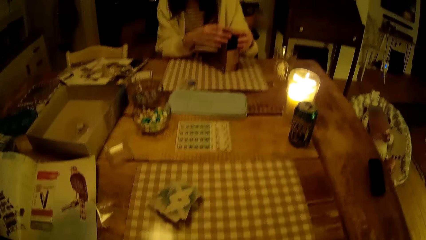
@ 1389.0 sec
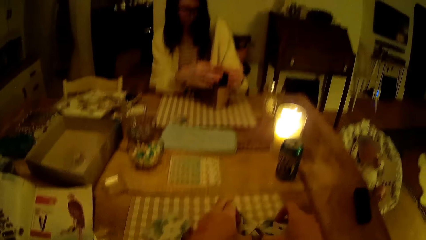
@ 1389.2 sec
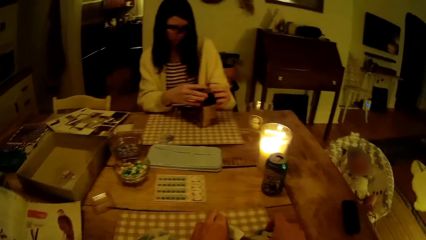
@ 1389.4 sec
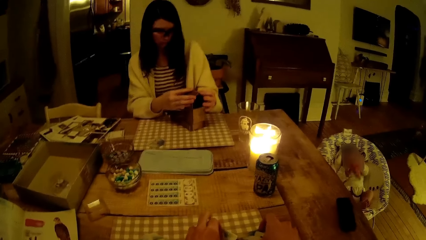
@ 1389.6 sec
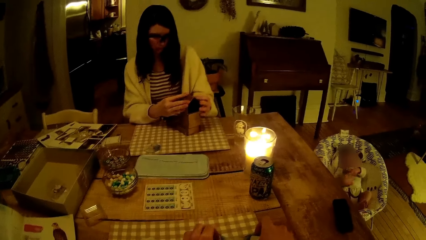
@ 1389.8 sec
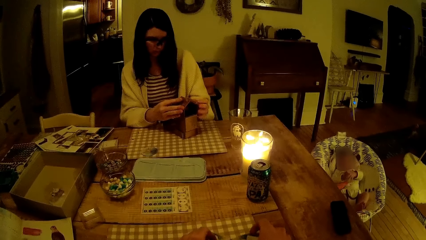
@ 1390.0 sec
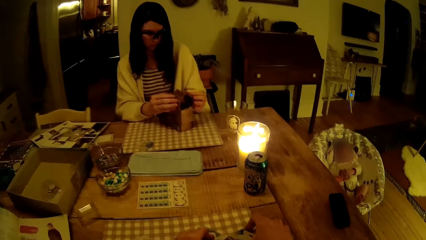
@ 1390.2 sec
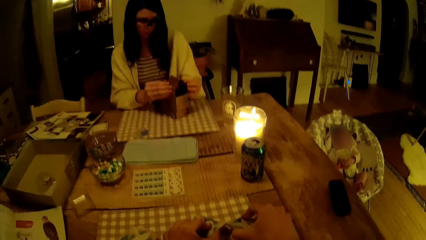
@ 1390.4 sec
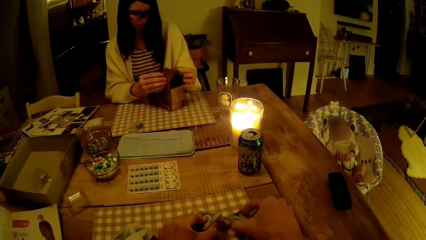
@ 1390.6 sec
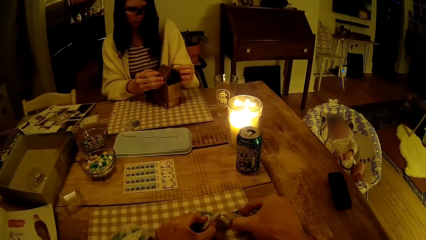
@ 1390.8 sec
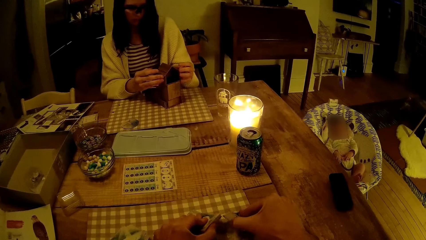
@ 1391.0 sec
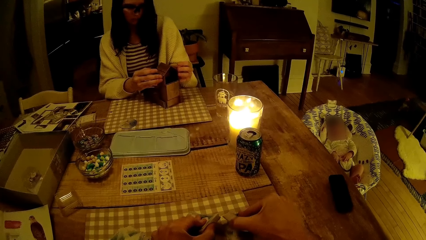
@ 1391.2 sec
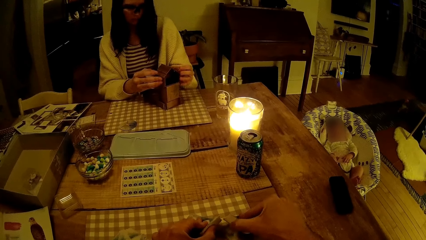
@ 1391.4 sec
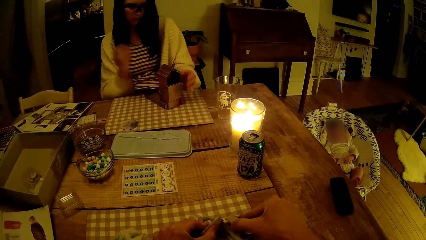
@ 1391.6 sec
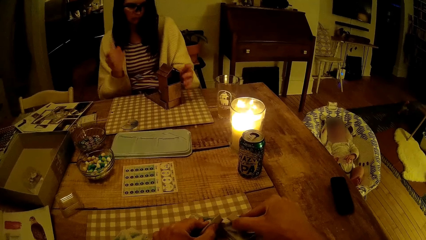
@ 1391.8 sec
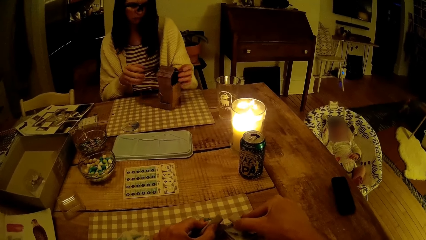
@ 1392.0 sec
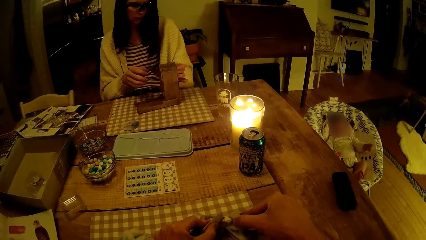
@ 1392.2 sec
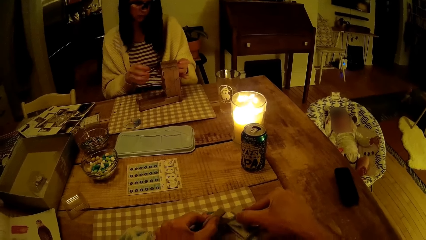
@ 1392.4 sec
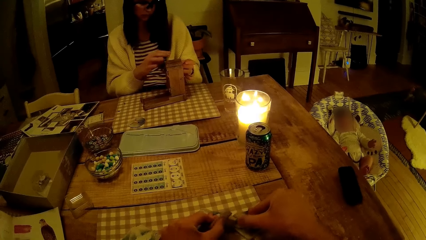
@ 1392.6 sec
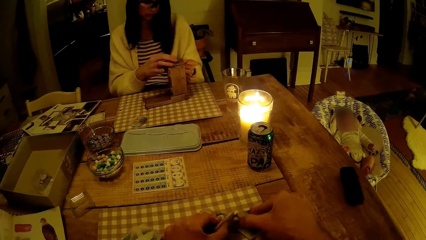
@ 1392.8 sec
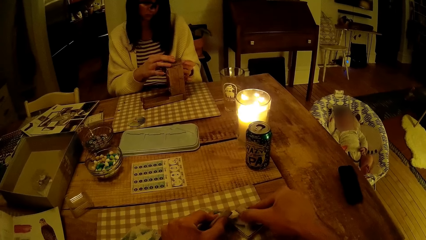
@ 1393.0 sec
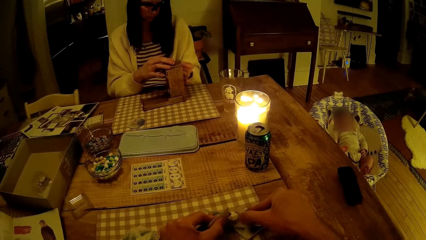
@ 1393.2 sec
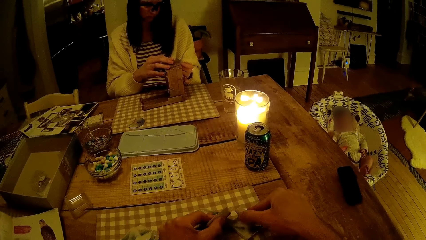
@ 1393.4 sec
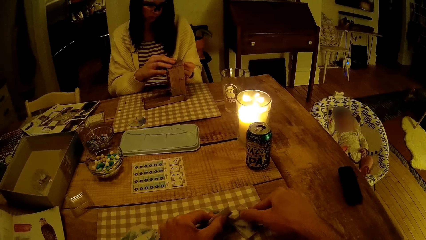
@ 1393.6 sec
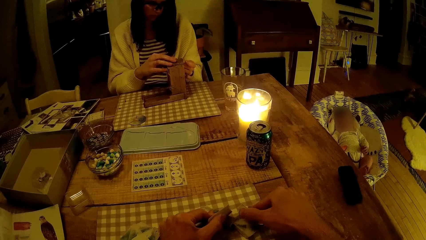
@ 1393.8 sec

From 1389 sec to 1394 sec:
The camera wearer flips a pack of cards on the table with both hands. They make something on the table.

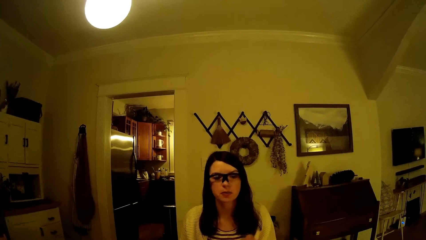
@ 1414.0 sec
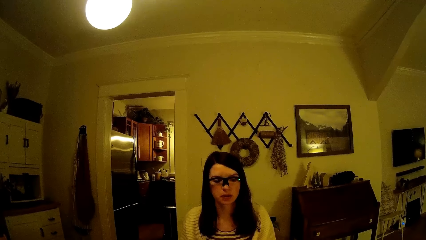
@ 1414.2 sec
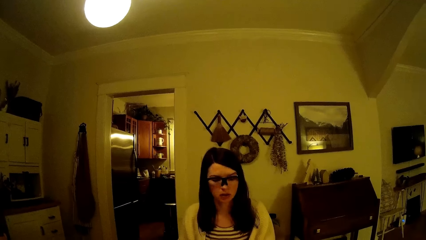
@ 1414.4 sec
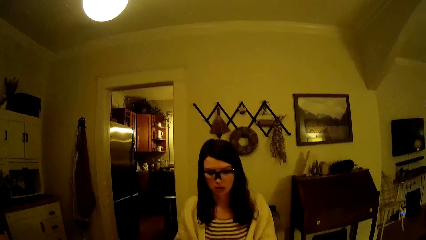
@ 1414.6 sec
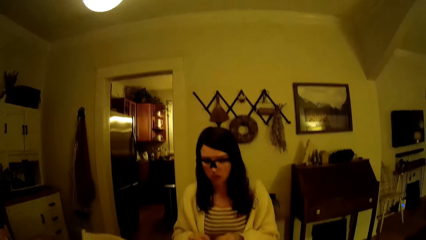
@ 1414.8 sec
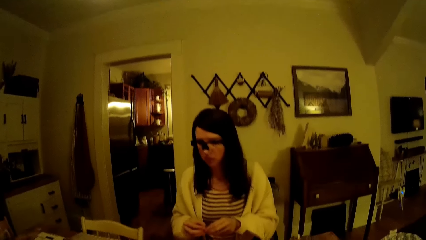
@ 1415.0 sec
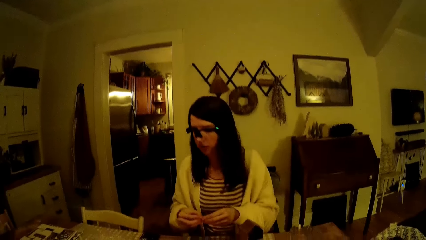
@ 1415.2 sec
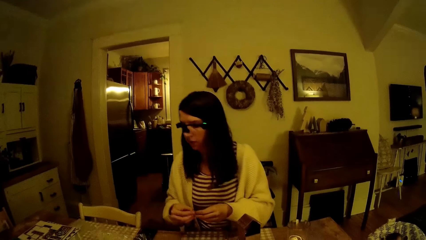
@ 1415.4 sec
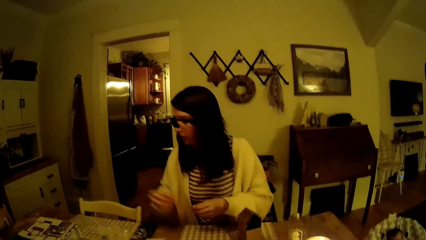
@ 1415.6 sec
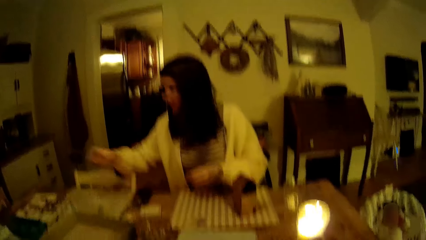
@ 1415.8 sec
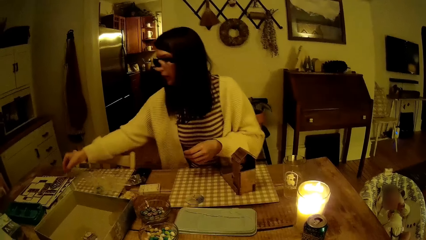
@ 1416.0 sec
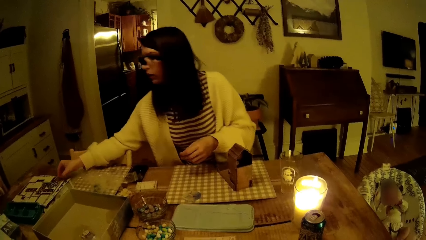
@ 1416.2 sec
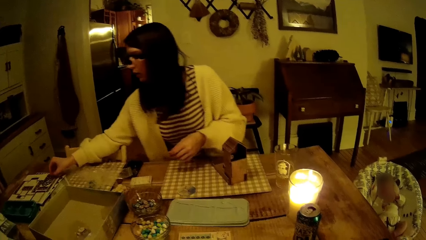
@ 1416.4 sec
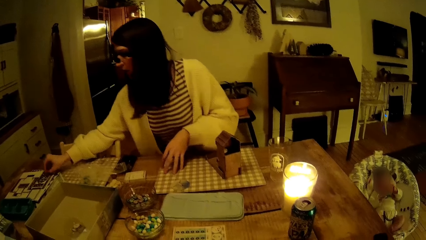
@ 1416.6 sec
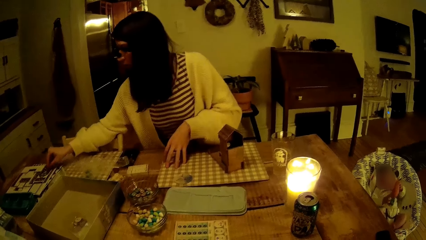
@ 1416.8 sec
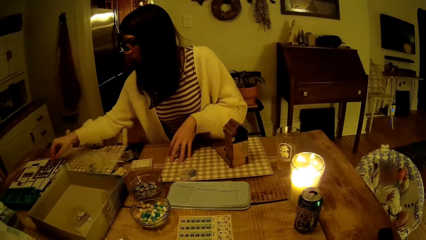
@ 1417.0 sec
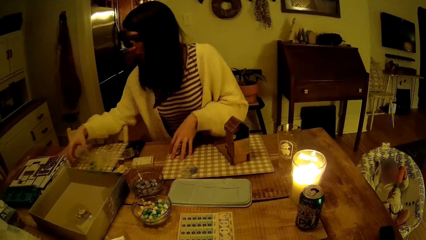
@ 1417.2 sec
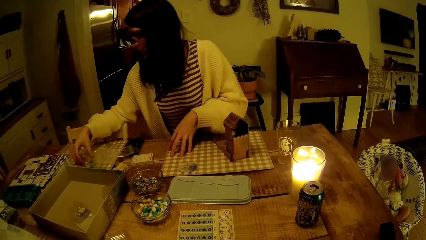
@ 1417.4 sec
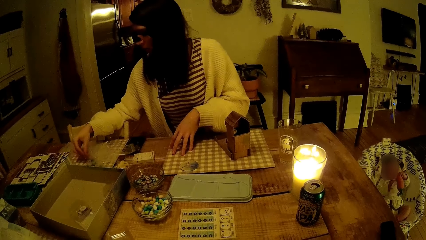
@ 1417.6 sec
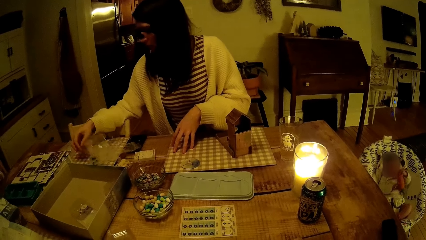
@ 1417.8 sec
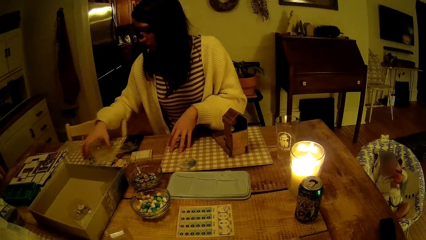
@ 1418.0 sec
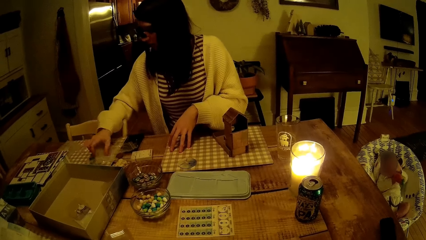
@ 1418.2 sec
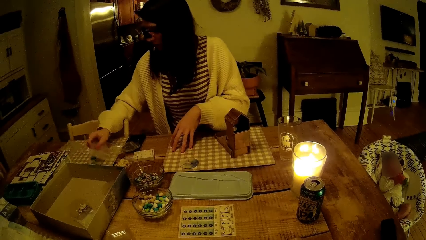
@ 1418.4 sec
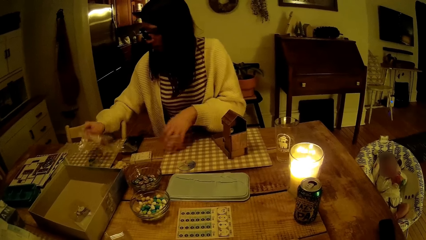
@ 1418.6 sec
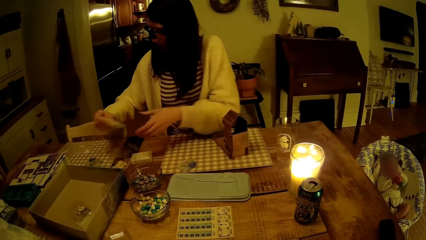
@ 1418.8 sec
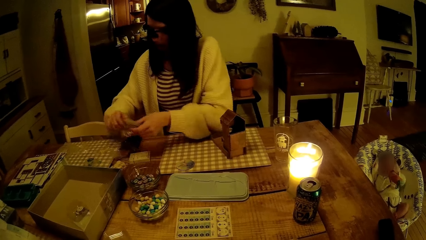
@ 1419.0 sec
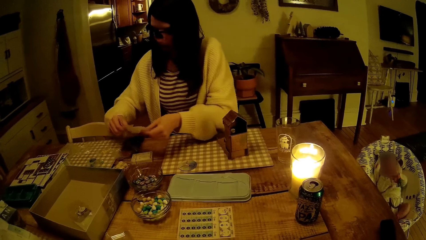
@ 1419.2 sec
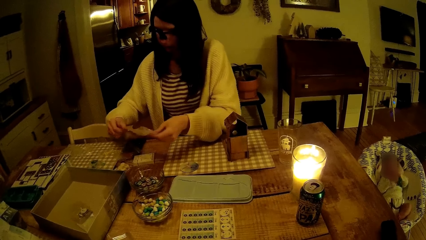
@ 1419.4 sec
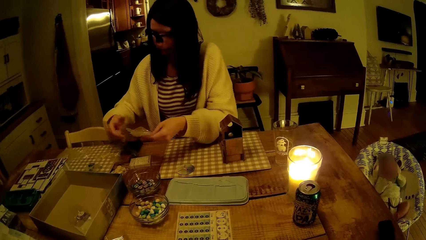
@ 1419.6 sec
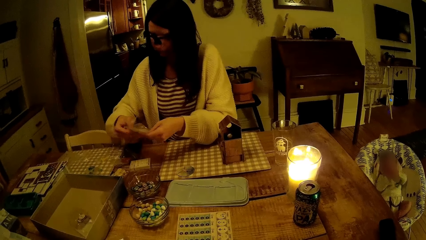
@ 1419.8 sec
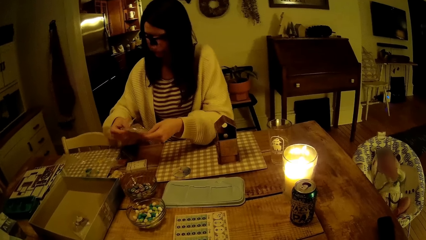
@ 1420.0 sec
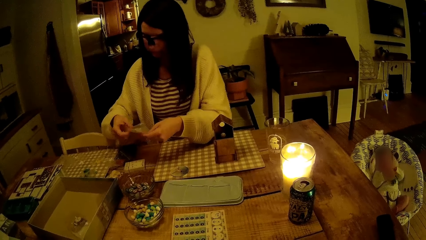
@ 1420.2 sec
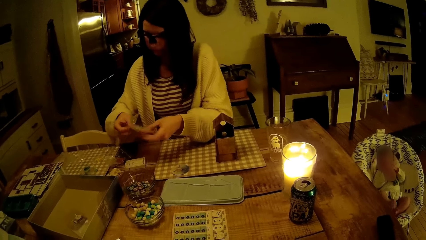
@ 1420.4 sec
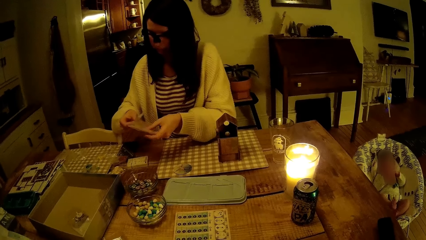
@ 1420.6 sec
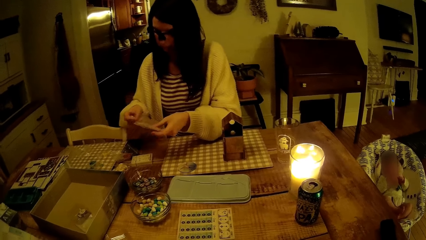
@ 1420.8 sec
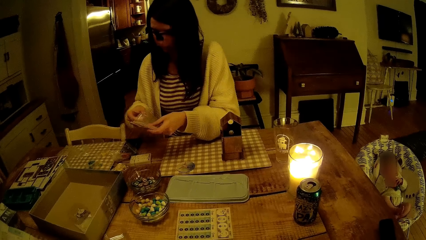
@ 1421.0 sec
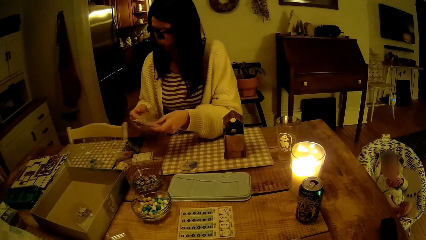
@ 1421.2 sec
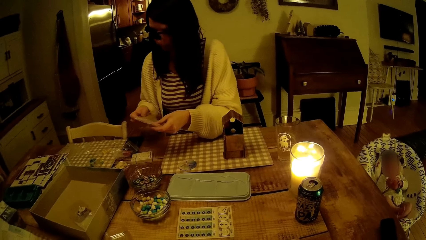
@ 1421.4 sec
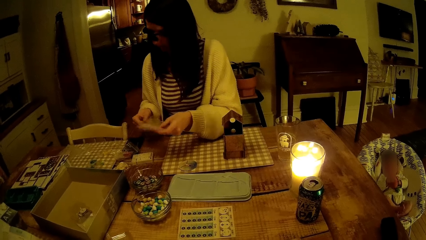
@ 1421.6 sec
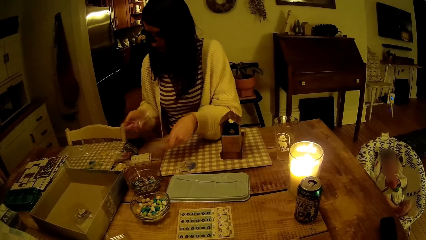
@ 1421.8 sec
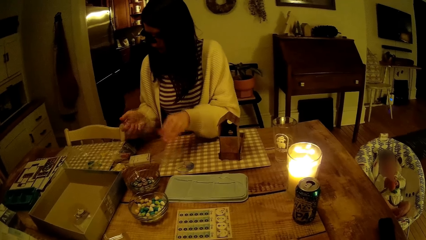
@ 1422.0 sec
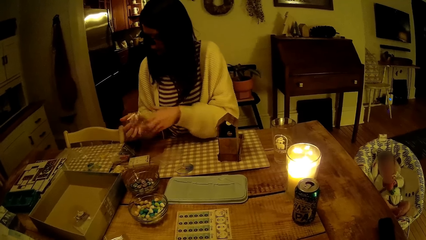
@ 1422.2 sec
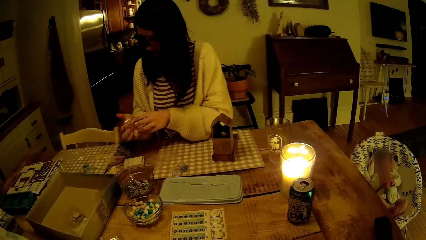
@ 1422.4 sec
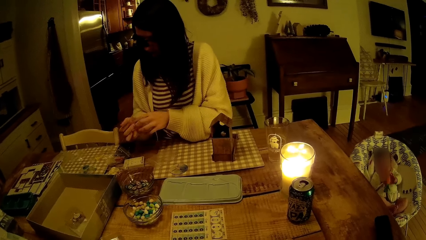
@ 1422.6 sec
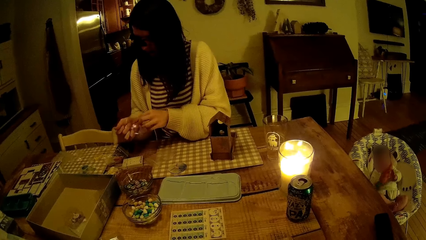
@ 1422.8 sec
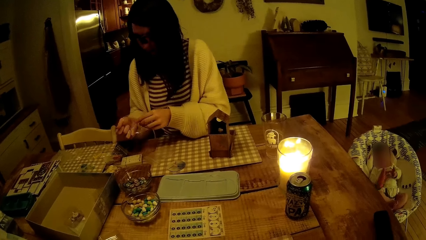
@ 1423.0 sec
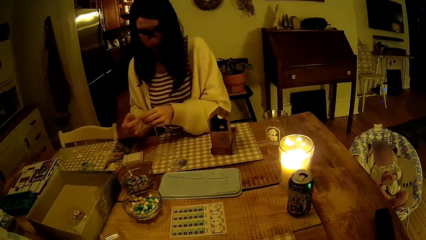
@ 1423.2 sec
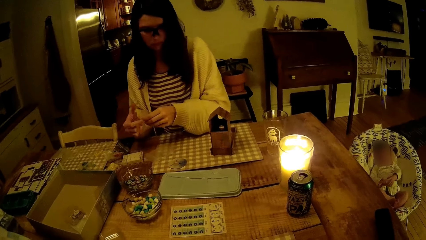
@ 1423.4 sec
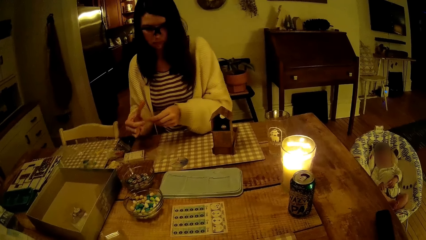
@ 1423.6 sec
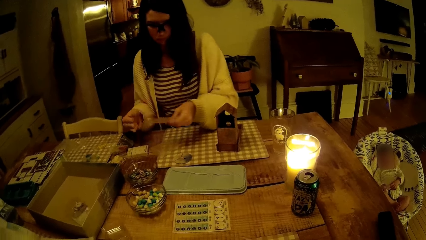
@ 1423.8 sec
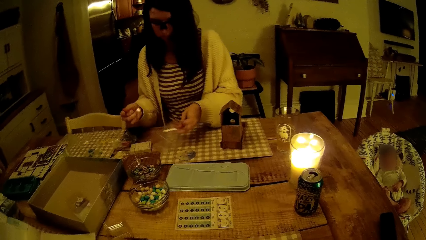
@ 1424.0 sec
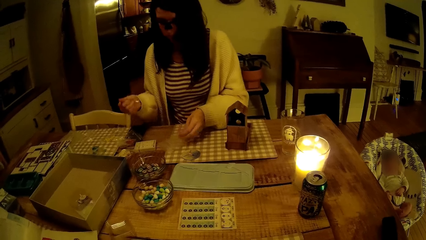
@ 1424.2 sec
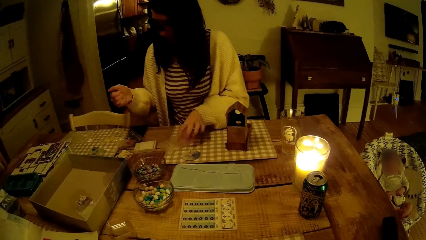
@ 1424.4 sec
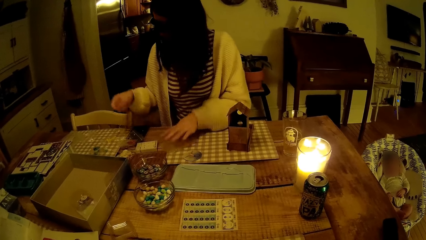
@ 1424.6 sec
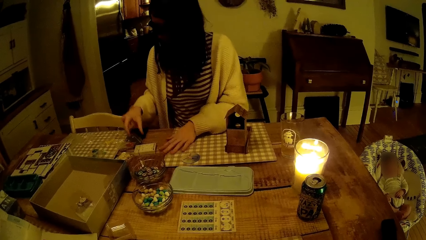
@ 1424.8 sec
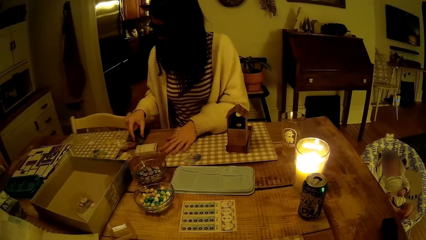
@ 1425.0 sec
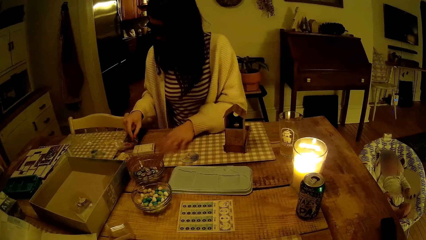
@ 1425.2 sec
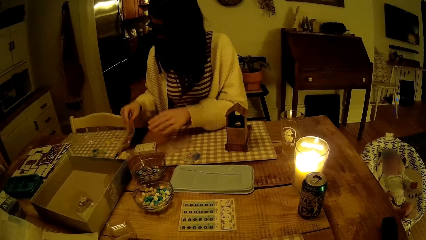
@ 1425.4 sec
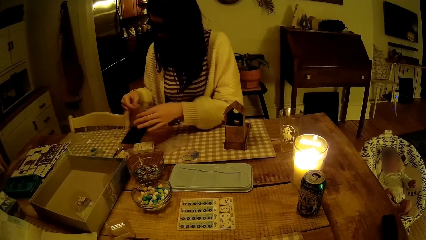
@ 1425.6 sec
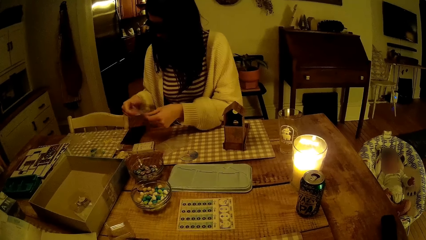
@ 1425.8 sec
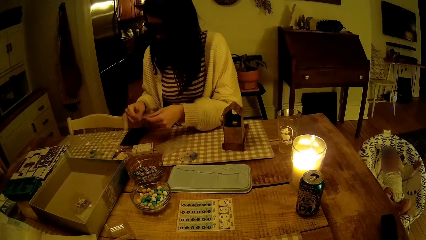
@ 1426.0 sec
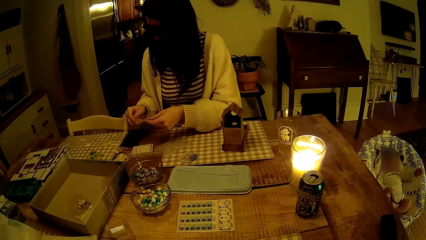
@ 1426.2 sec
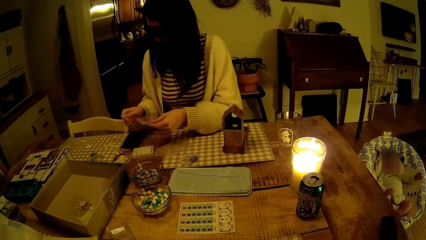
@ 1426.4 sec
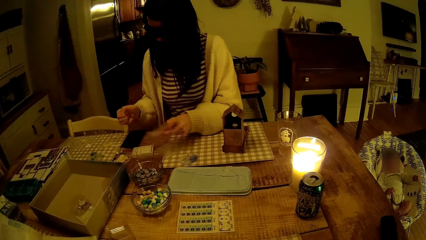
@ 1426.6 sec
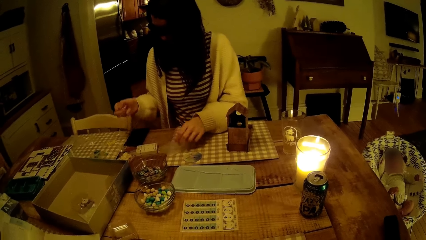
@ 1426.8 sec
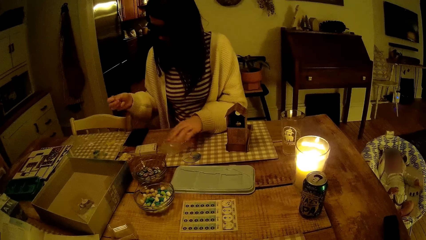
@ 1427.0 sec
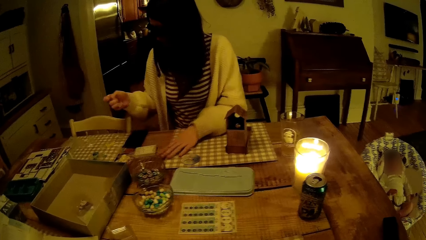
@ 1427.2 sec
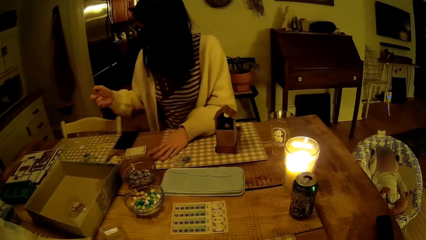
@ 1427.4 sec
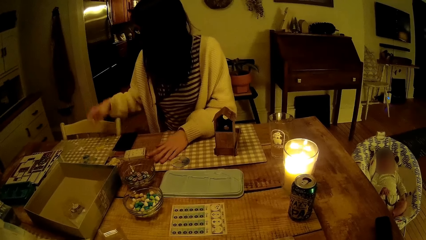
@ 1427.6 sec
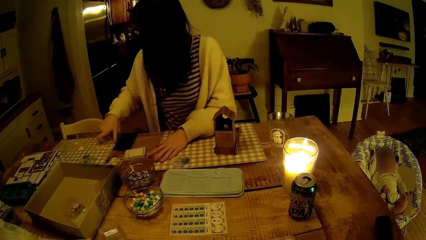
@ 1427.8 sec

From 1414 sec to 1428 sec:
The woman places the tiny puzzle die on the edge of the table with her right hand. She picks up a nylon from the table with her right hand, arranges the nylons with both hands, drops the nylon on the table with her left hand, and squeezes the nylon in her right hand. She drops the nylon on the table with her left hand. She picks up a nylon from the table with her right hand, straightens the nylon with both hands, and drops the nylon on the table with her left hand.
